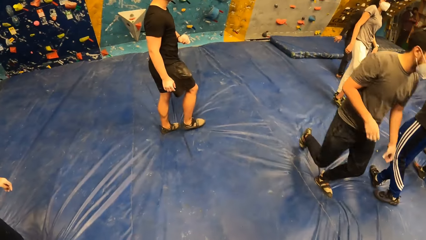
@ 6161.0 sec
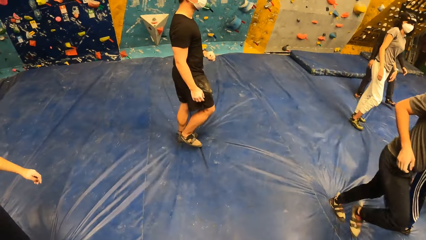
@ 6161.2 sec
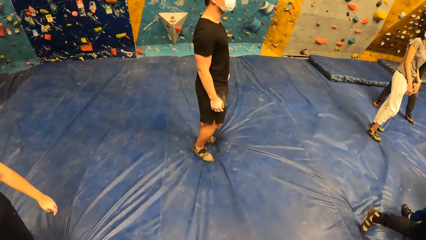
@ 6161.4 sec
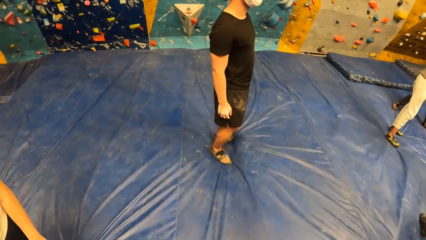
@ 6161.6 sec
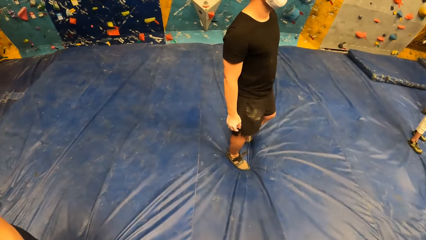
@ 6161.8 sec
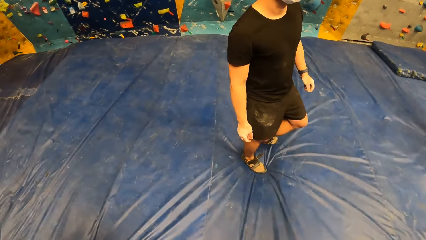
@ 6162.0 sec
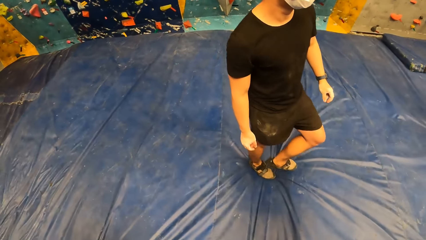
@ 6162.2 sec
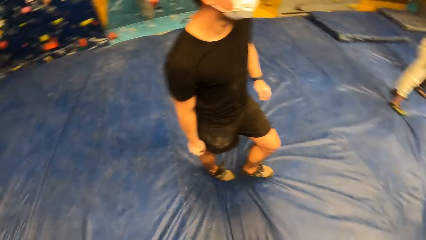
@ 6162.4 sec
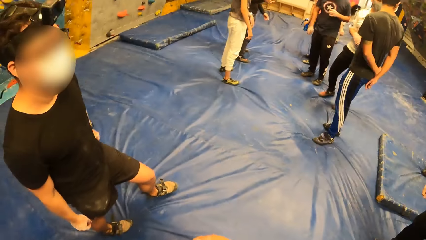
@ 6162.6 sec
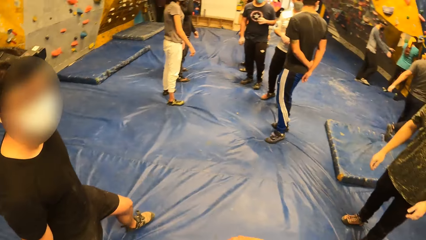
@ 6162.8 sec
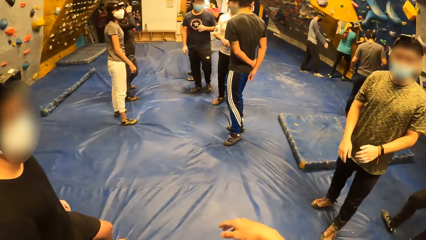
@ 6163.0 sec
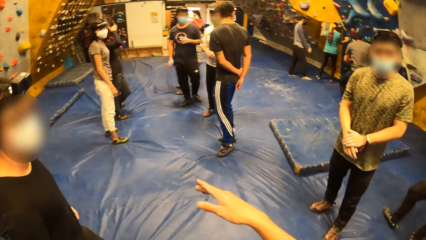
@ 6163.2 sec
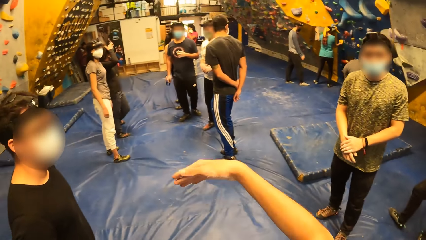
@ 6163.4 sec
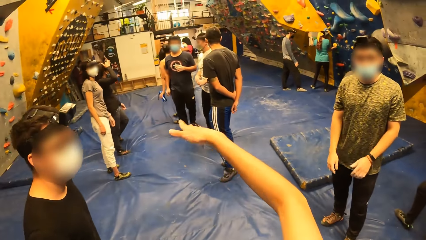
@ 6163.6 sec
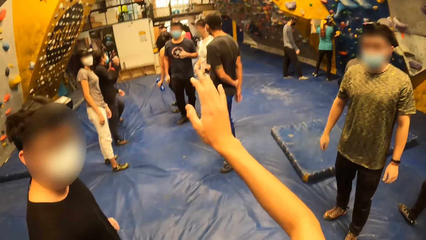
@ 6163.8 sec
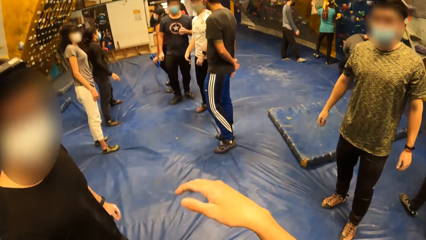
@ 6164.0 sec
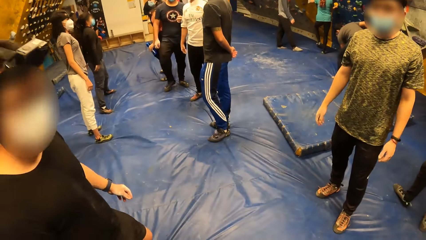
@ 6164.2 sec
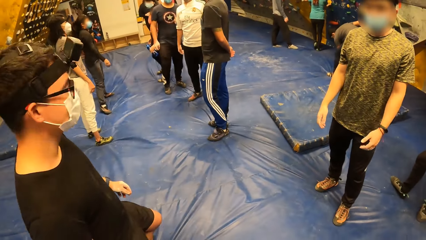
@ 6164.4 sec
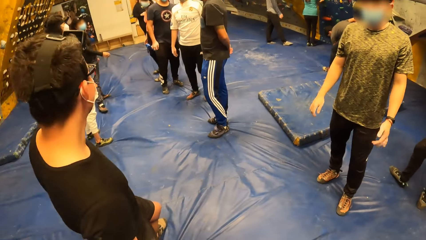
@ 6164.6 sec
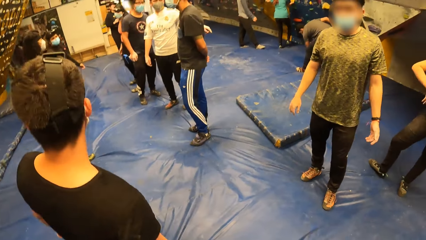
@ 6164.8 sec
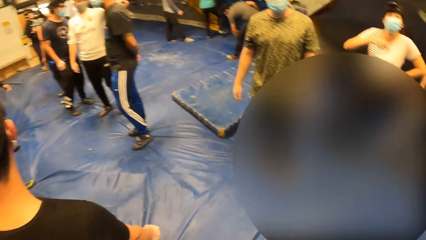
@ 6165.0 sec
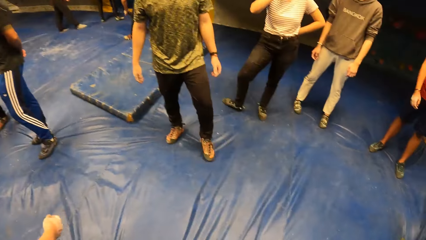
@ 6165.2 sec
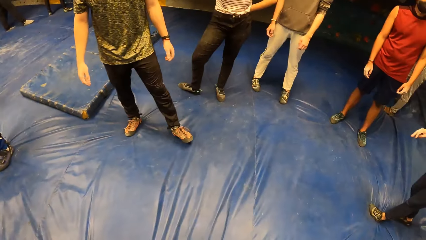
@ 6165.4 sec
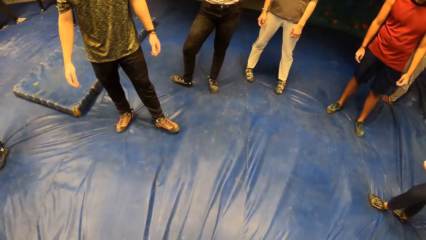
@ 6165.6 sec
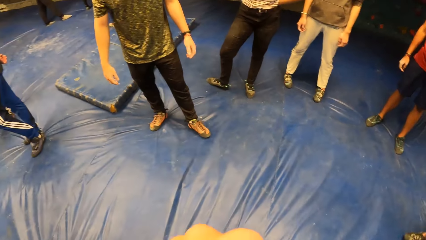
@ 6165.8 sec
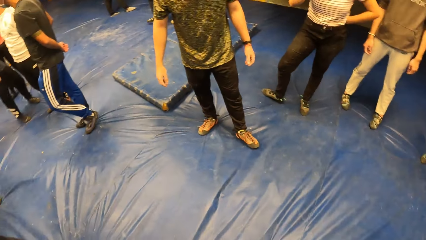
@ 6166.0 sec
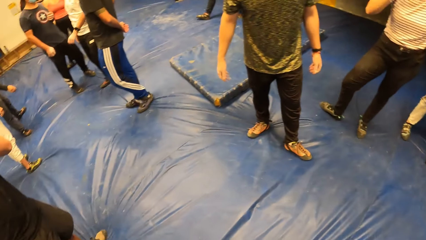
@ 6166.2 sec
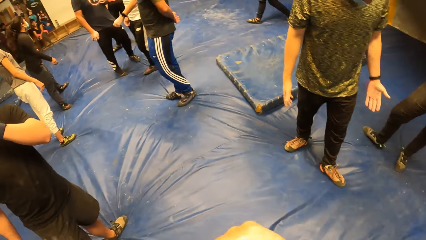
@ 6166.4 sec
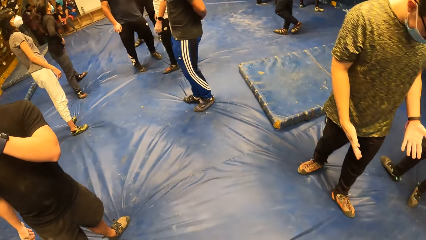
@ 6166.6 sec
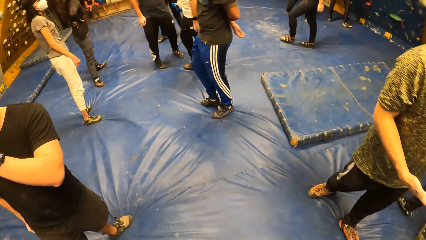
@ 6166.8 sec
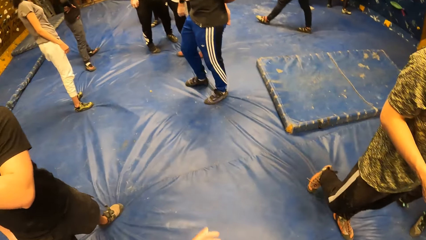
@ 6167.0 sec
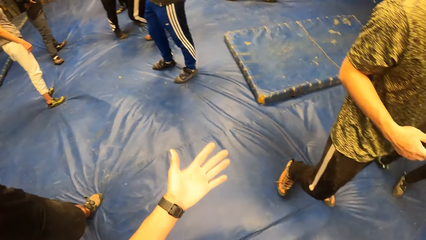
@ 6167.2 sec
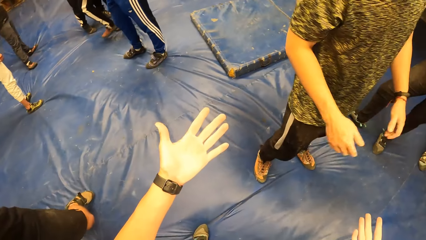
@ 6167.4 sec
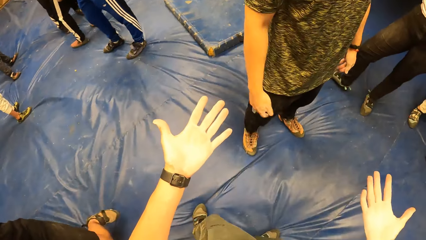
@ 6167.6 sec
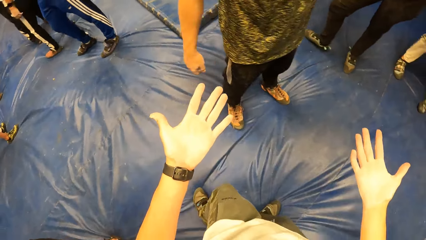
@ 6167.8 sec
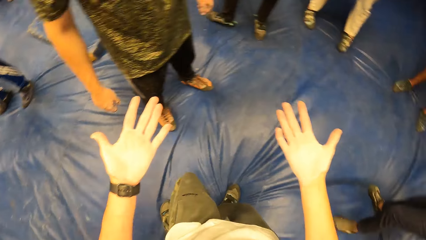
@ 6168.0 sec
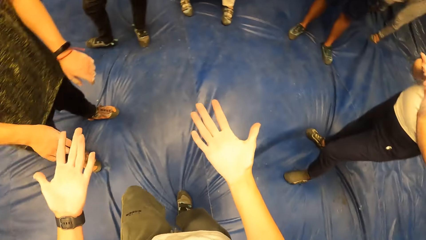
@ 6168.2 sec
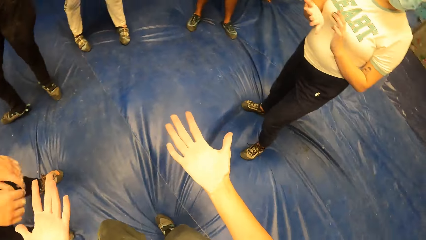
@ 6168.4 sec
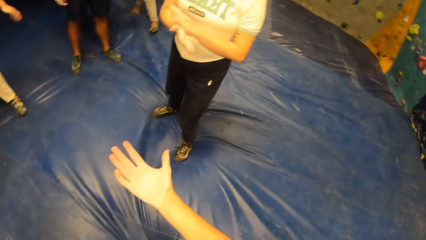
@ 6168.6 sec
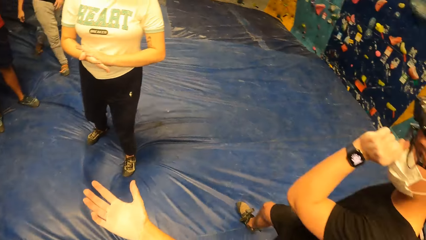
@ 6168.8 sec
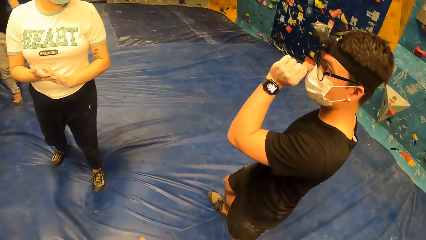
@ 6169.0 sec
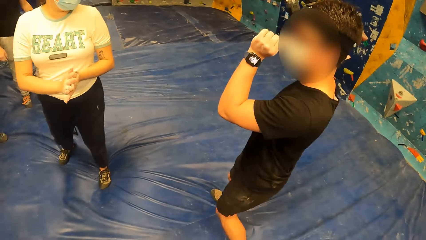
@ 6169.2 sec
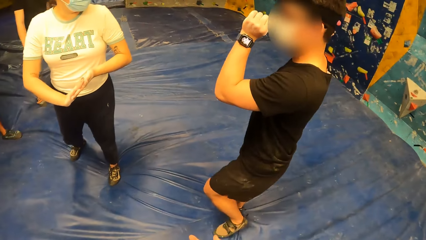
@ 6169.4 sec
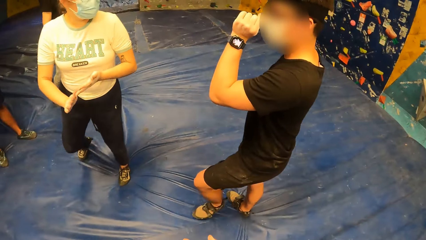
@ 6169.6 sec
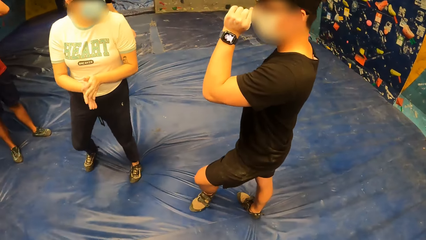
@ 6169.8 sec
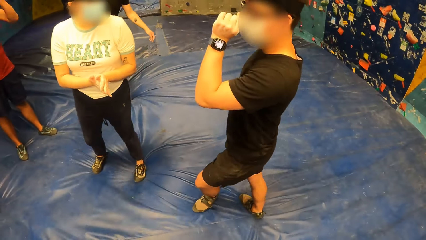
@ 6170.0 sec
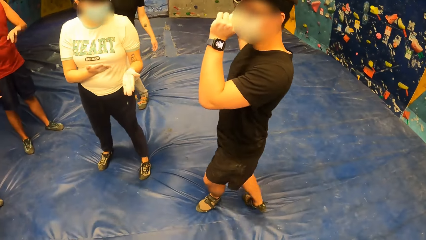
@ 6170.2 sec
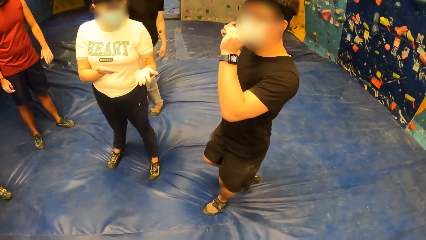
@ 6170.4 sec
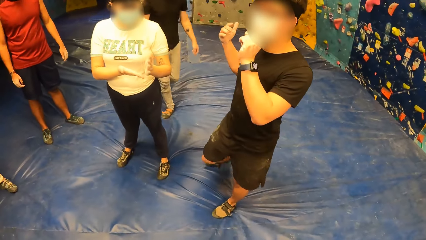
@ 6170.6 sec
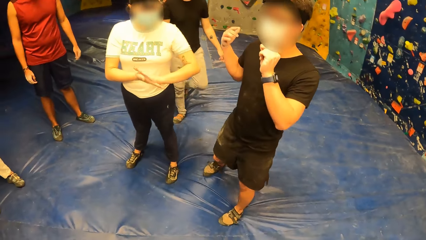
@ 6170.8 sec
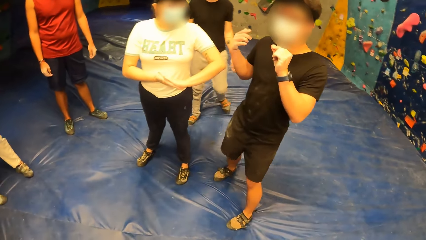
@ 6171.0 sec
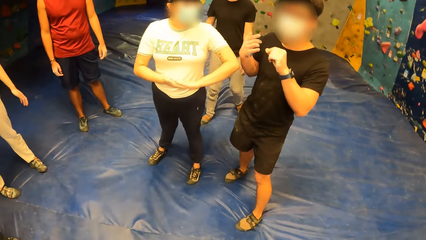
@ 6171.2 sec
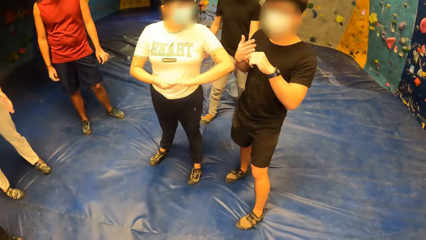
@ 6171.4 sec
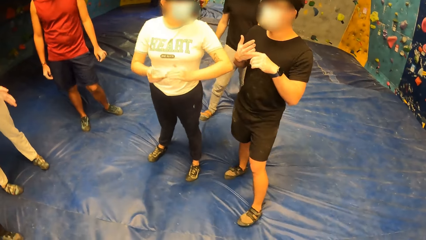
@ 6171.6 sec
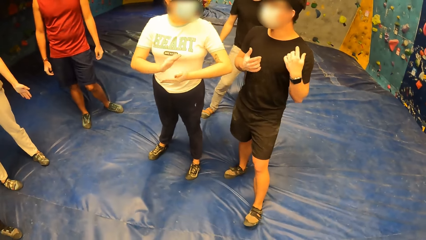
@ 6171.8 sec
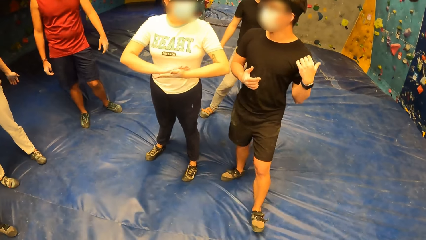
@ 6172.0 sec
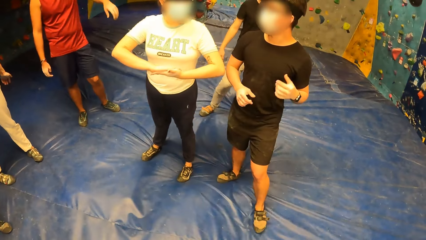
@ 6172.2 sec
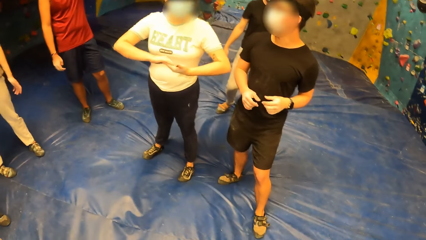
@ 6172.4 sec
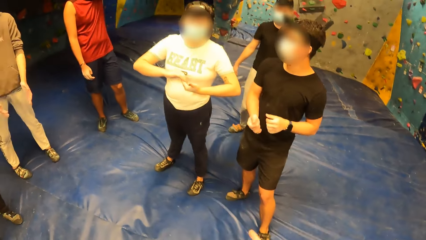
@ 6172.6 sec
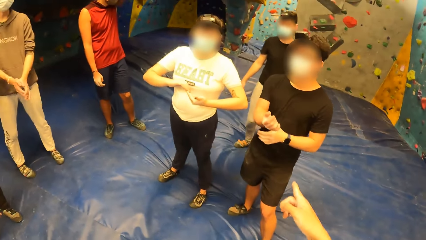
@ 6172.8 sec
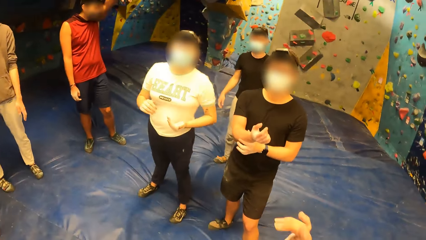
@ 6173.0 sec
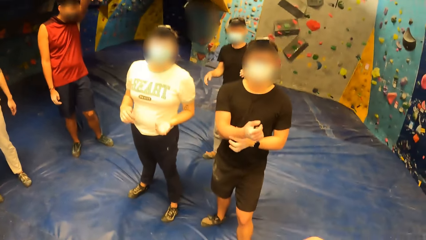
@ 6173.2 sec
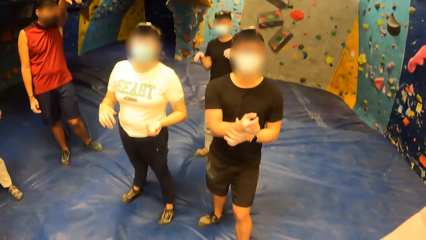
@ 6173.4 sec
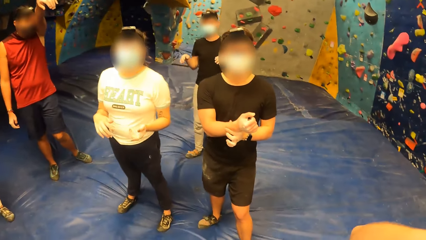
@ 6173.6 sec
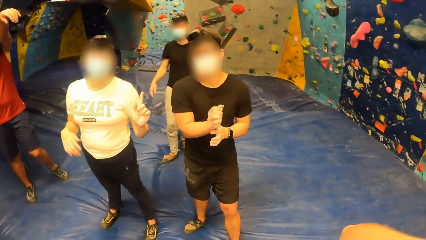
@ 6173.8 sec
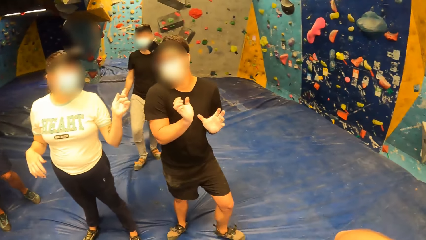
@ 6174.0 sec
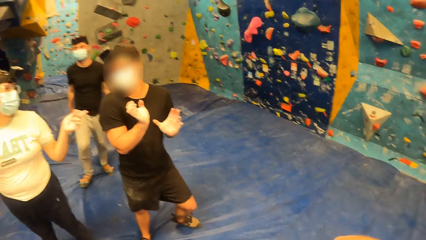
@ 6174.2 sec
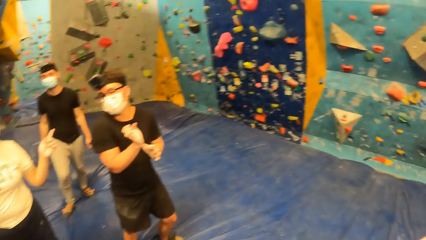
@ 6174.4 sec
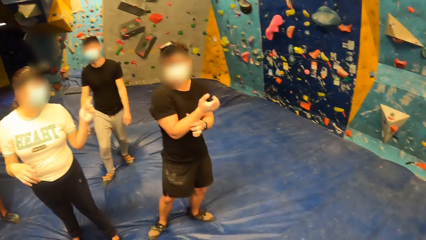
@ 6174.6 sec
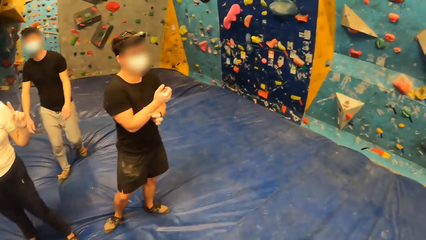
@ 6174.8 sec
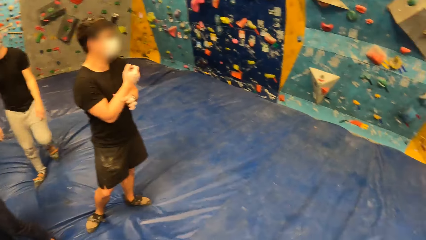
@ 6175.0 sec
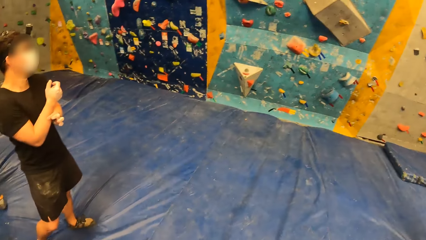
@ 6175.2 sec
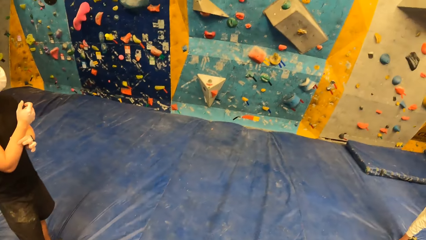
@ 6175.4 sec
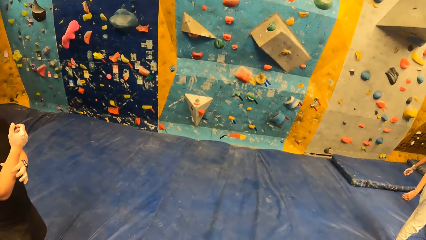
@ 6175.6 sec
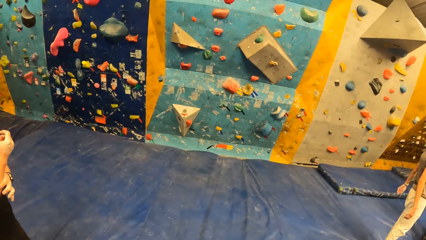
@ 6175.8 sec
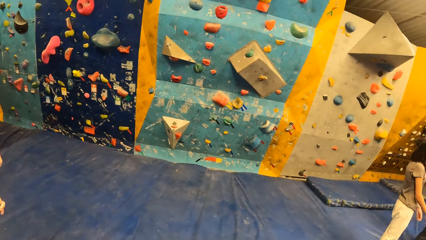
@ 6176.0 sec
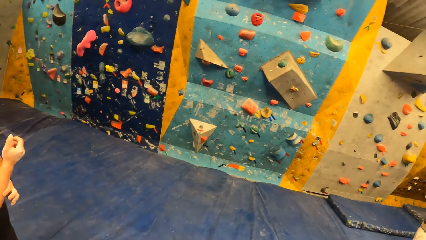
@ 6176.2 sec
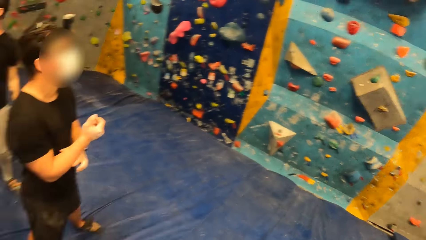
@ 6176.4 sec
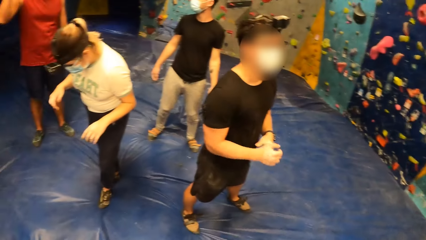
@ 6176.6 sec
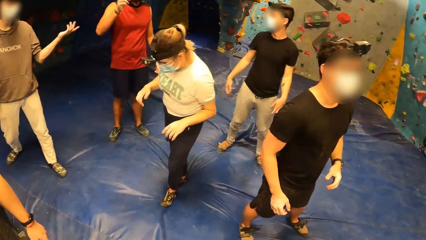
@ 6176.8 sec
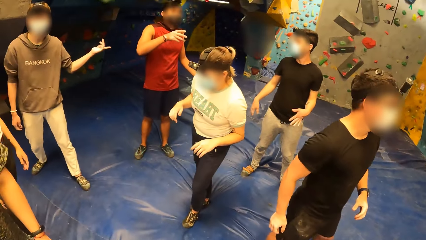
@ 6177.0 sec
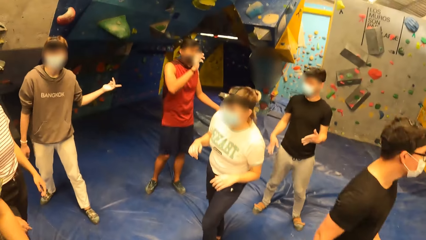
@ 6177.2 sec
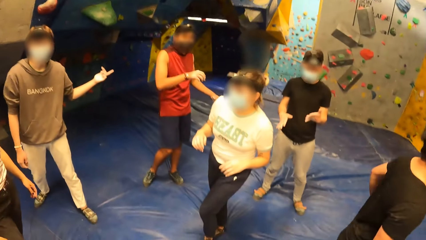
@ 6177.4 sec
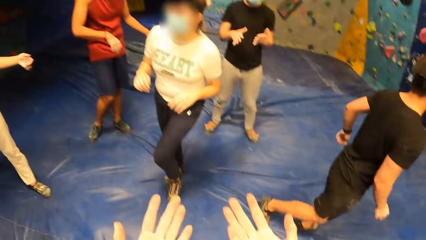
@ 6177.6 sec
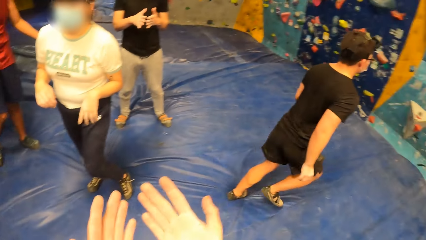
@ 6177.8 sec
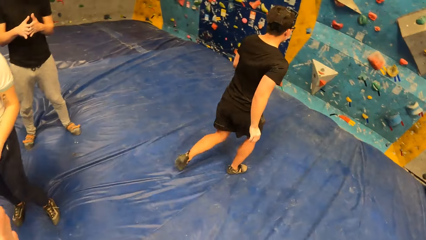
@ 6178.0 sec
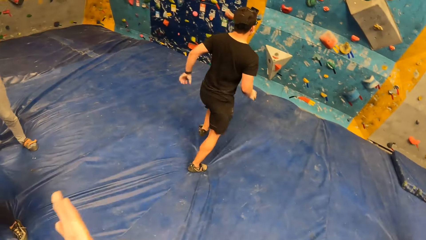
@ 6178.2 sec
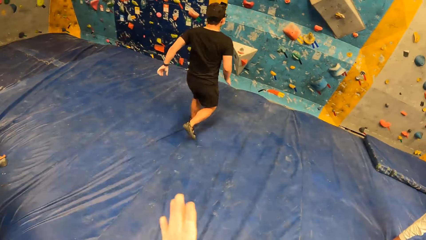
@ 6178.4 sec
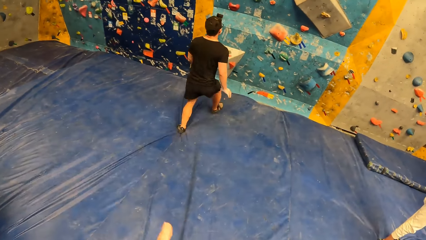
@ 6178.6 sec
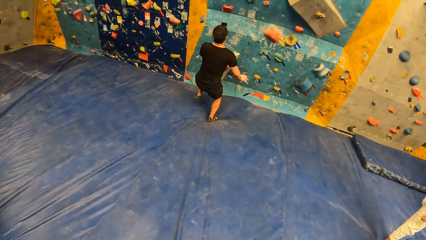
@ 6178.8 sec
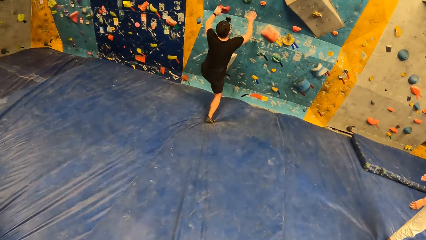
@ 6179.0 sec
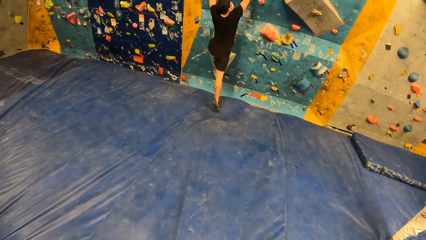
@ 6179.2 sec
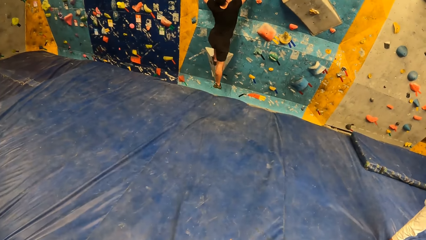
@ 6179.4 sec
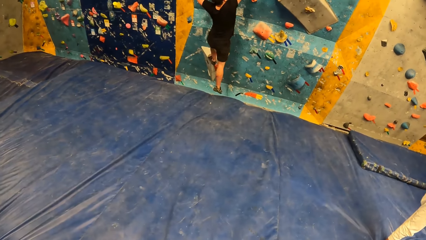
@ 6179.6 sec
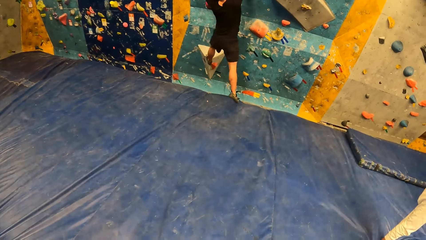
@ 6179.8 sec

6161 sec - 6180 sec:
A man walks on the bouncing mat. The camera wearer gestures his hand. He looks around the room. He looks at his hands. A woman rubs her hands together. The man stands beside the woman. The man gestures his hands. The camera wearer gestures his hand. Another man lifts his hand. The first man gestures his hands. The first man gestures his hands, holds his wrist. The woman walks on the bouncing mat. The other man gestures his hands. The first man runs to the wall. The first man jumps on the wall.
